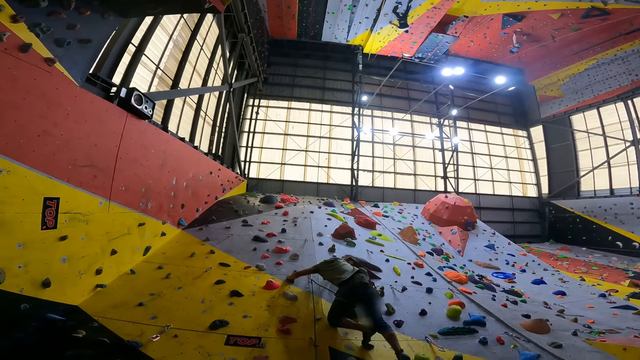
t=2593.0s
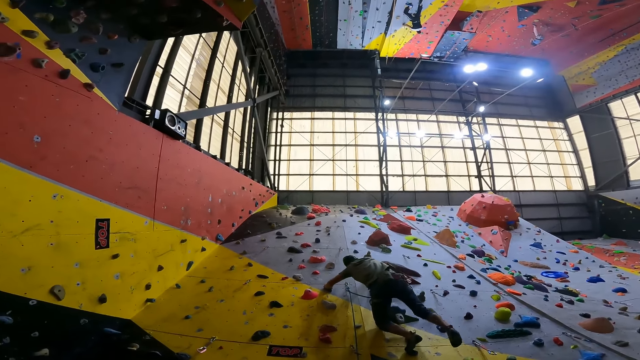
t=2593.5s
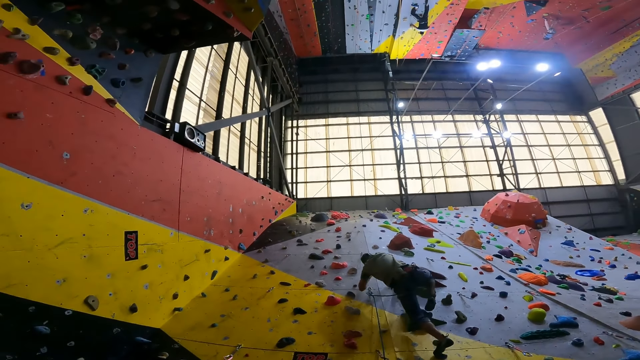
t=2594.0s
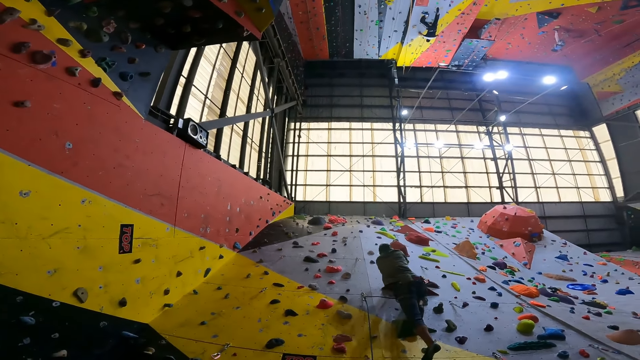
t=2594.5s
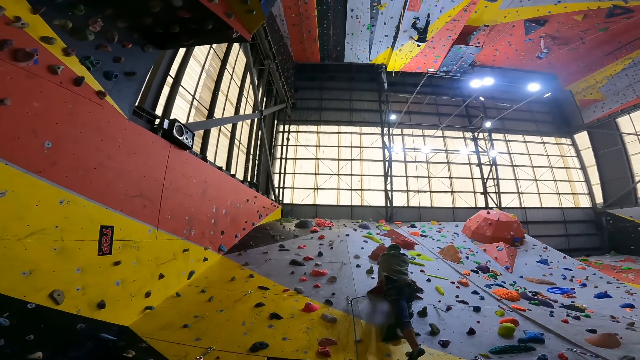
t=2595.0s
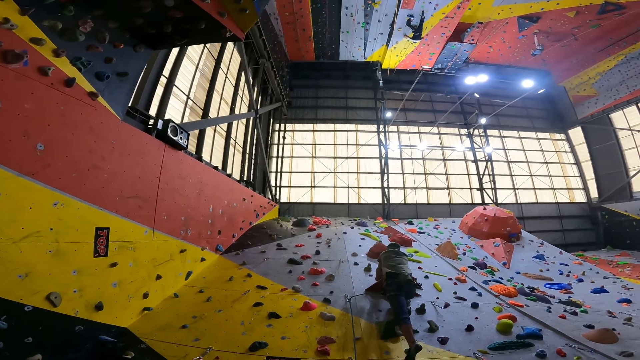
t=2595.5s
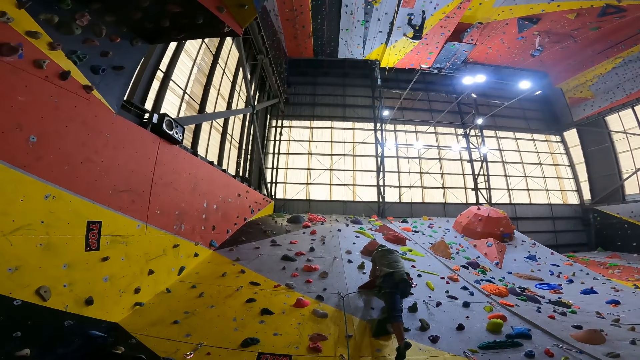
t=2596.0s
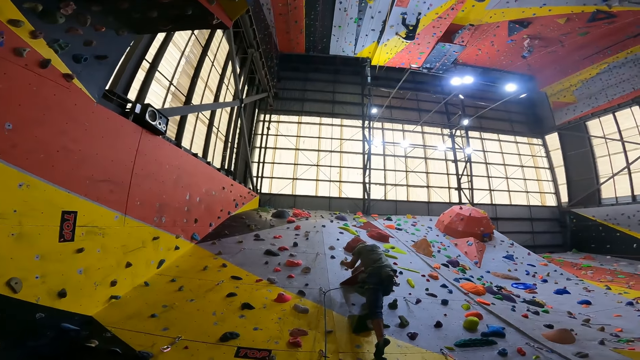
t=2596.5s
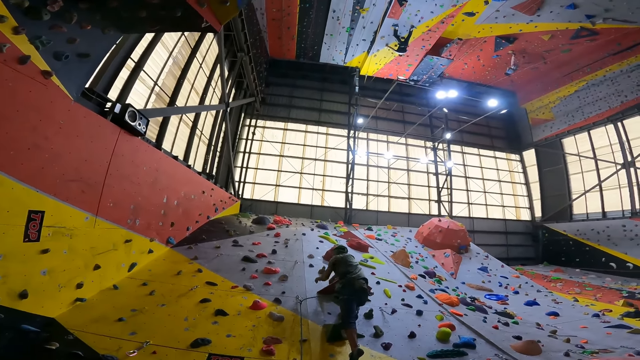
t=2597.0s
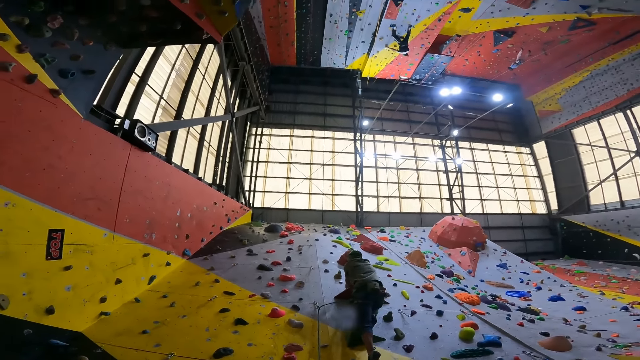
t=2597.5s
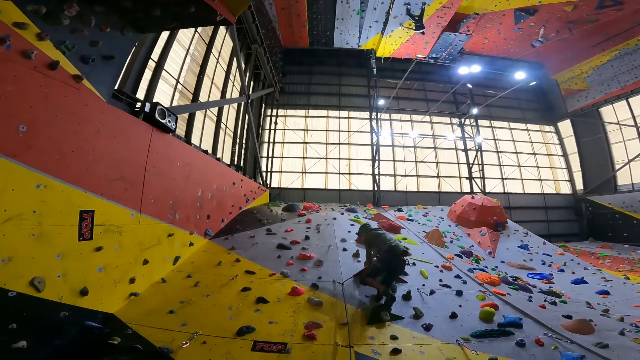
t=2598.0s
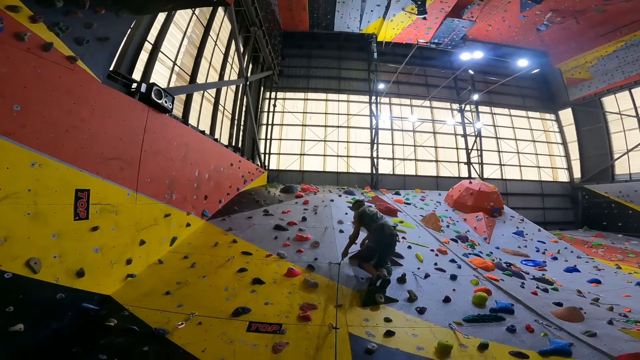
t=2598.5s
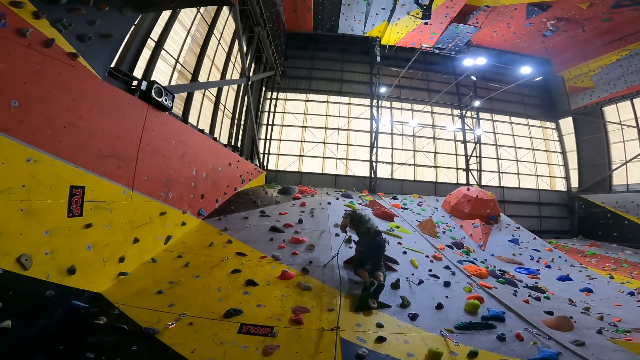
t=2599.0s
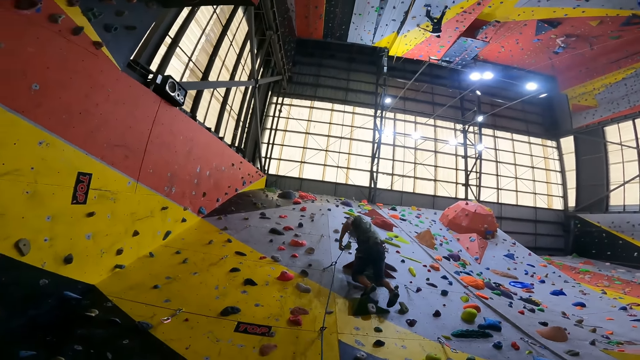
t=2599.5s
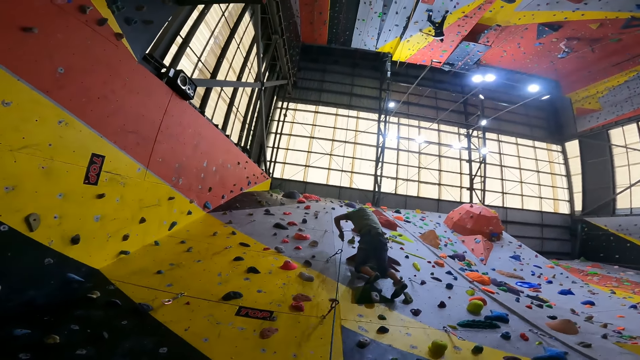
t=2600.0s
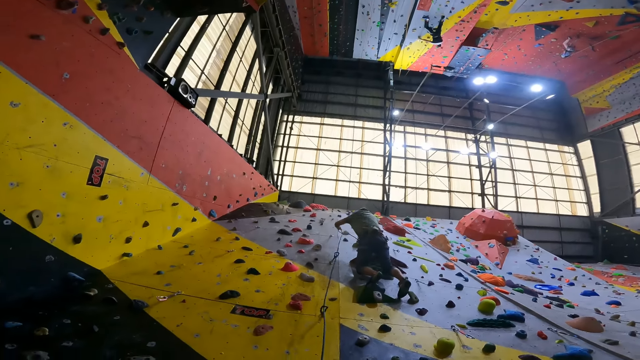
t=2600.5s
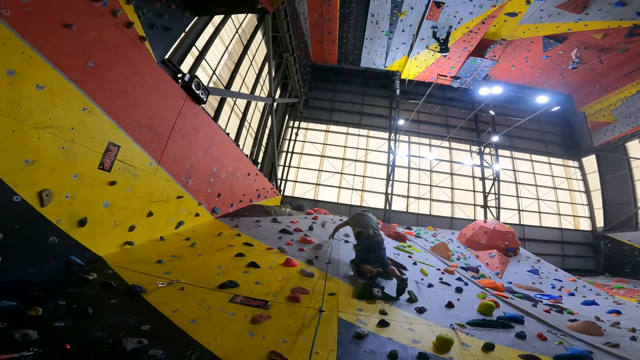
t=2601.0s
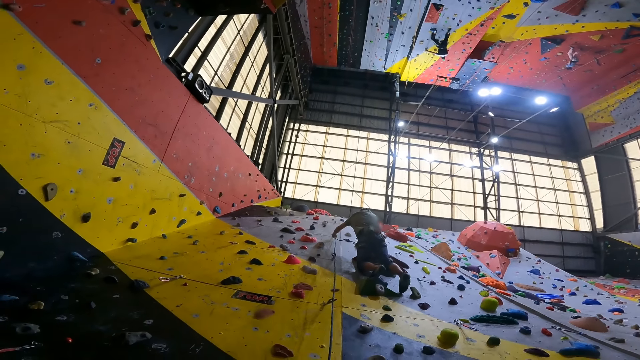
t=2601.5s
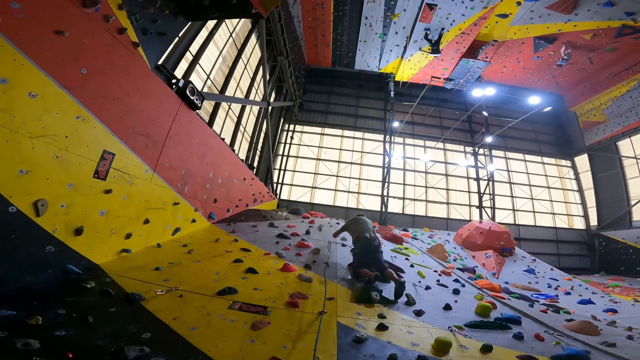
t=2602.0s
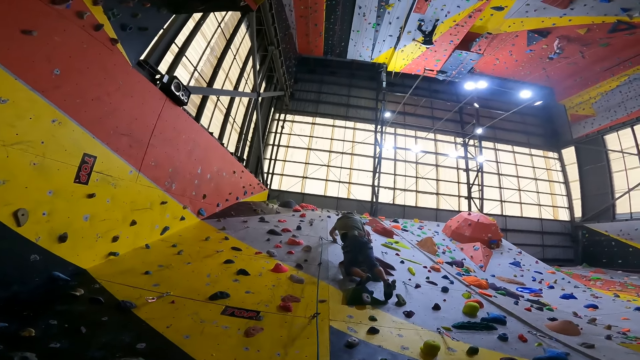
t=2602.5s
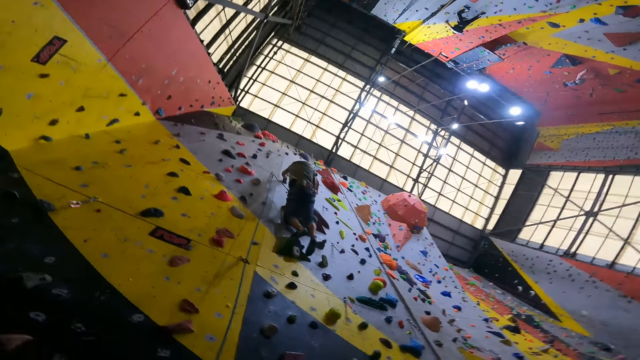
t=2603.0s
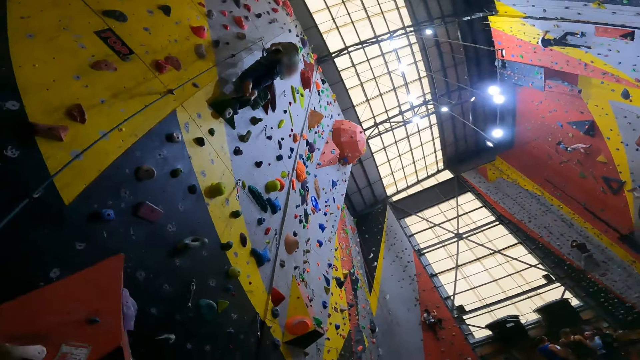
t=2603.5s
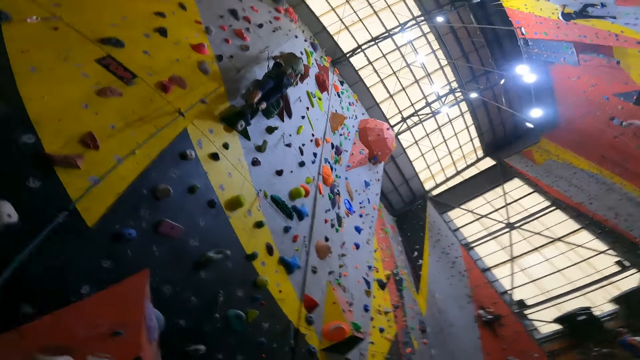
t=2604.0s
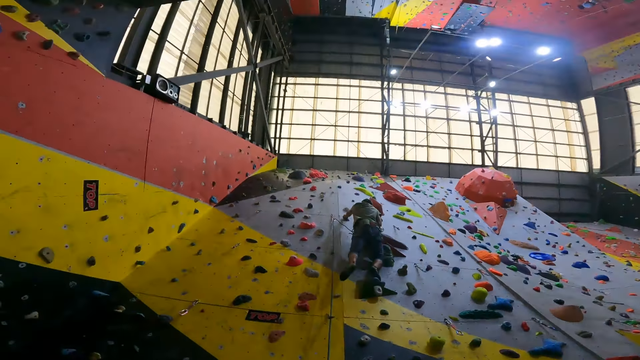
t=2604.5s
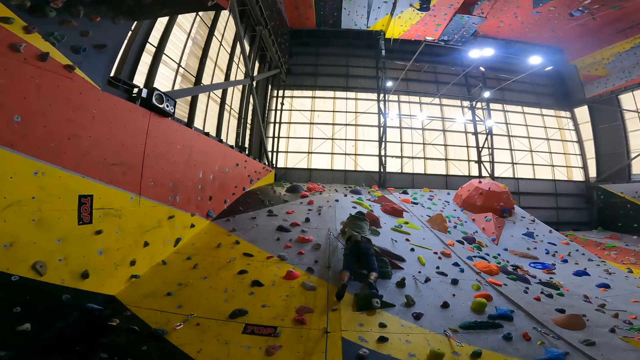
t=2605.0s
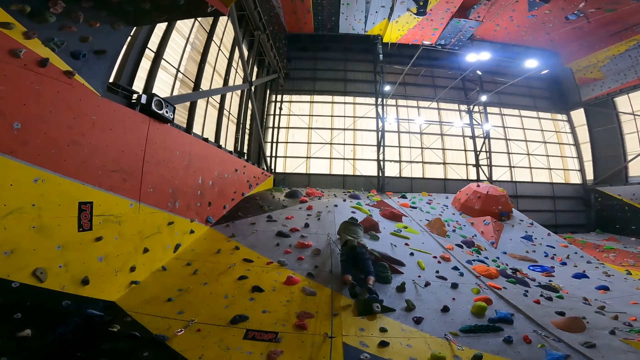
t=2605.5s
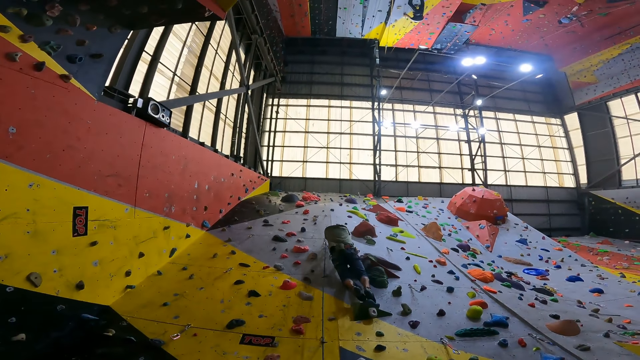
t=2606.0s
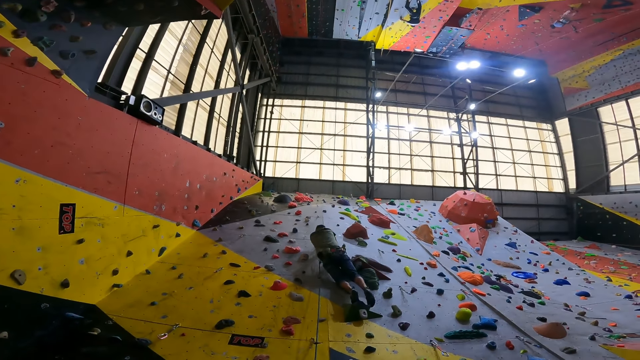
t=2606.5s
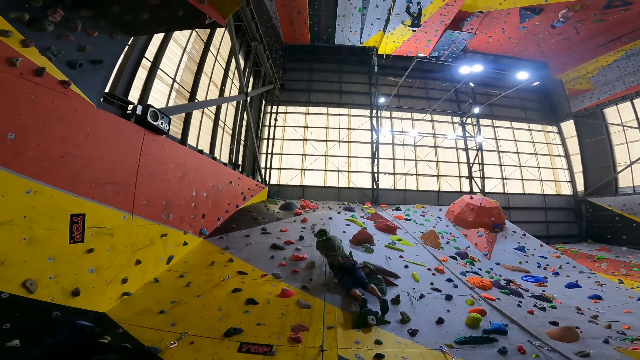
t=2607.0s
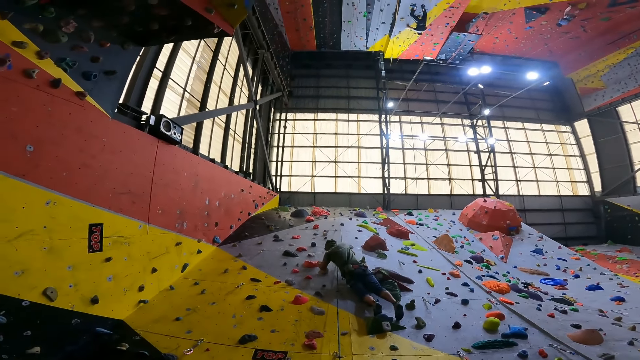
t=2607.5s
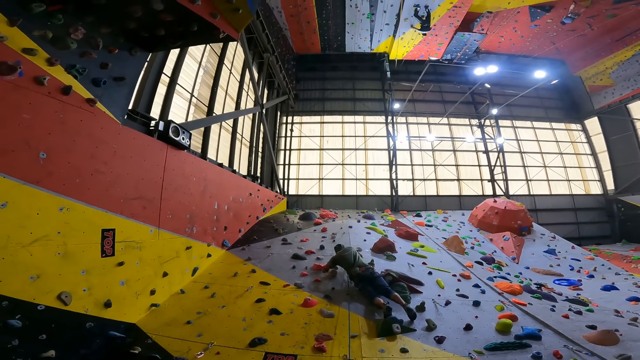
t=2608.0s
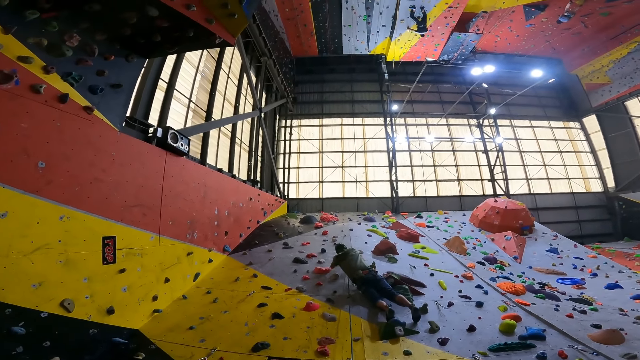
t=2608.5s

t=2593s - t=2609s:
The camera wearer looks around.

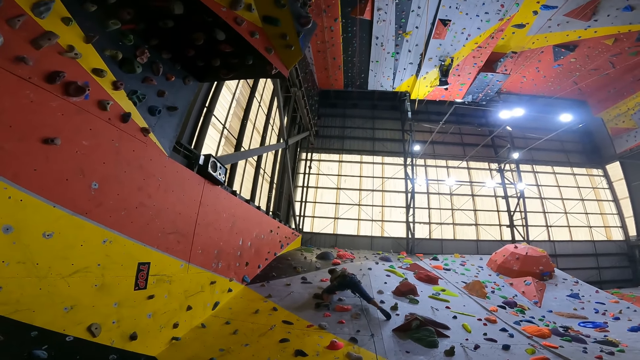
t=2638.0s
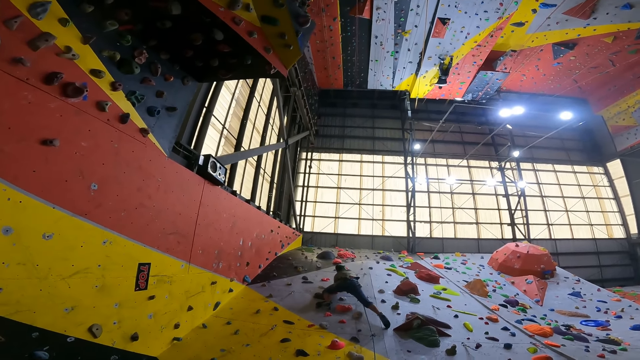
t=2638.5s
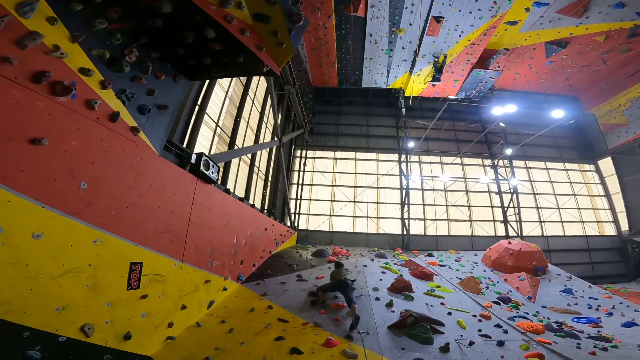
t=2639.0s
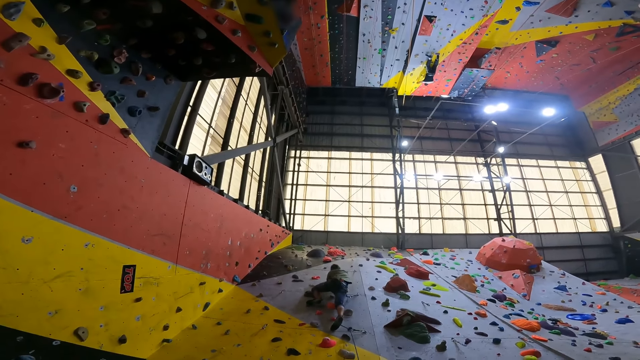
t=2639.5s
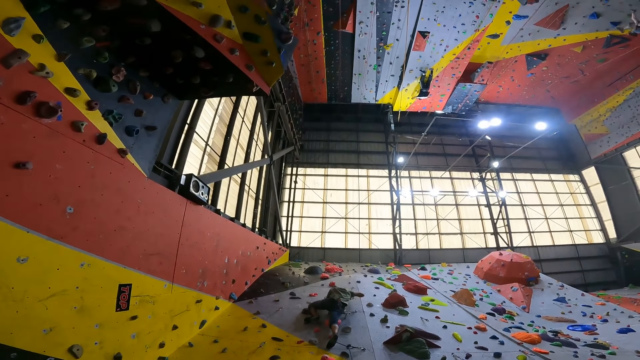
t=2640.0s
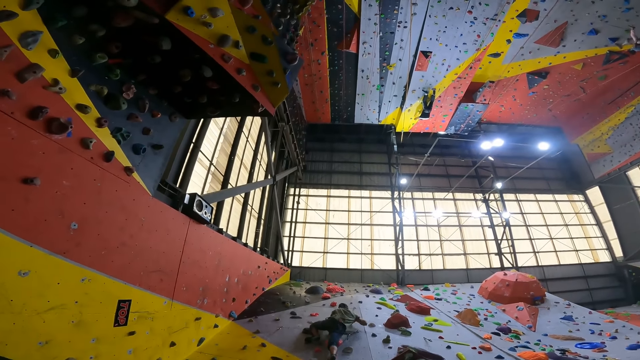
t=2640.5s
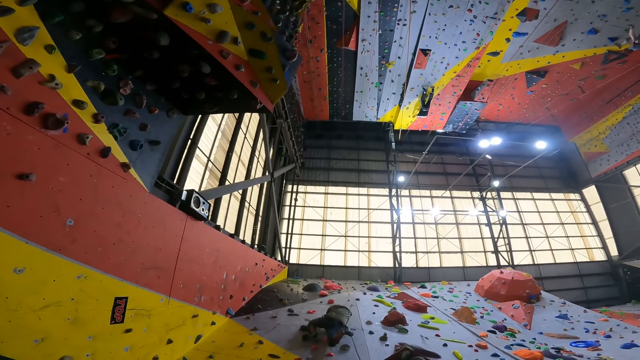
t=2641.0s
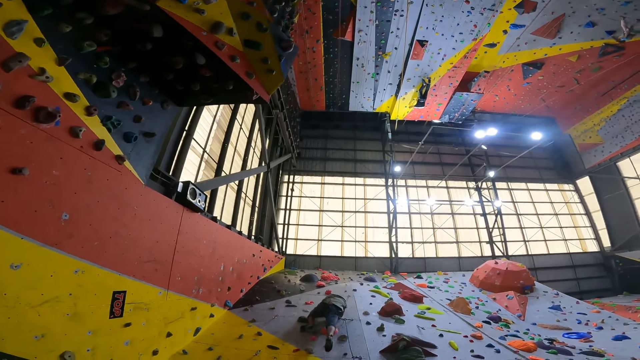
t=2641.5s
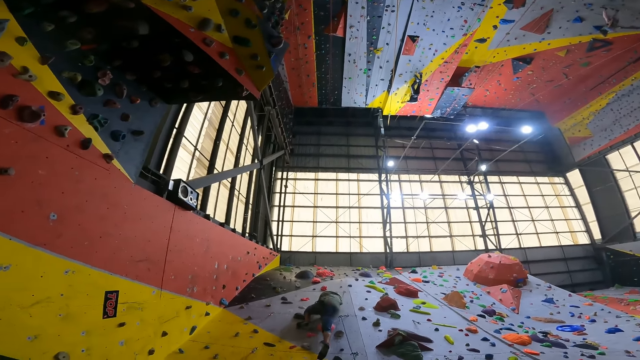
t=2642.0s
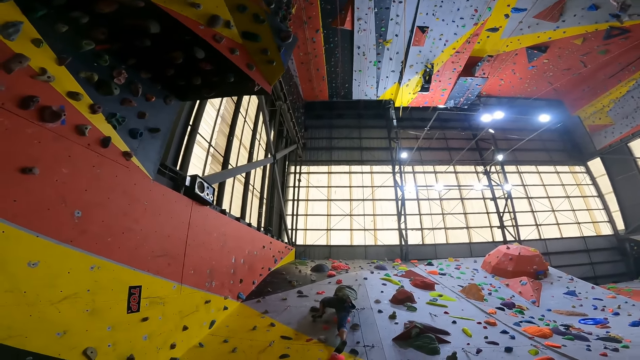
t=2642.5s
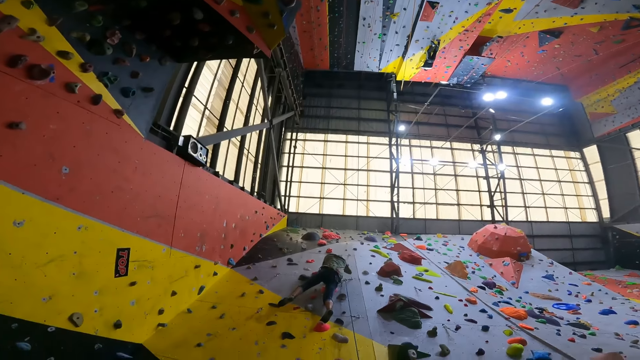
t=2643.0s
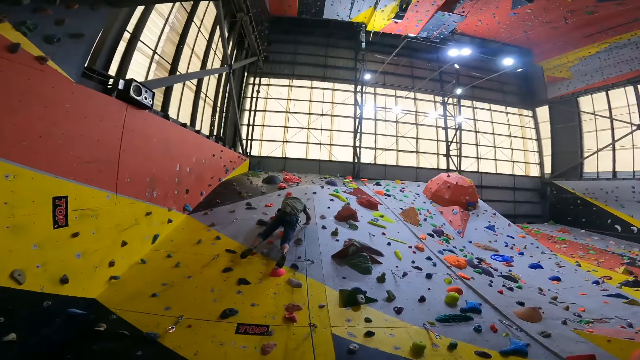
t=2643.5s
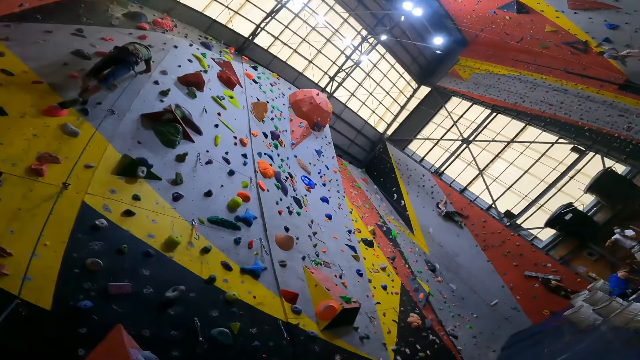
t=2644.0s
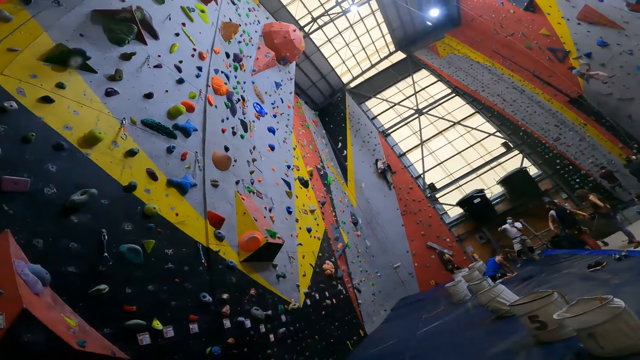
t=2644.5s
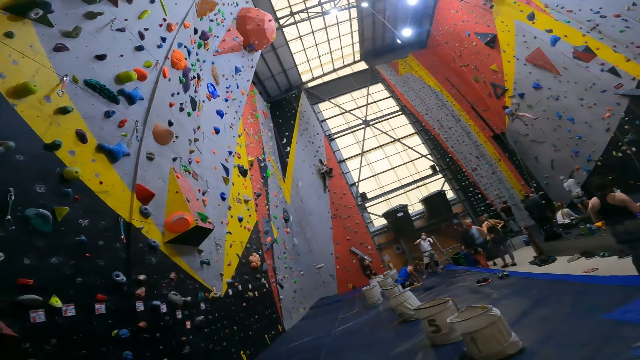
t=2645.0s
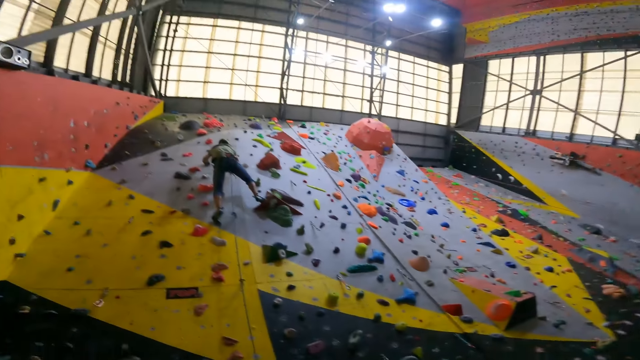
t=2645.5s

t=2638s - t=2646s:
A person climbs the wall. The camera wearer looks around.
